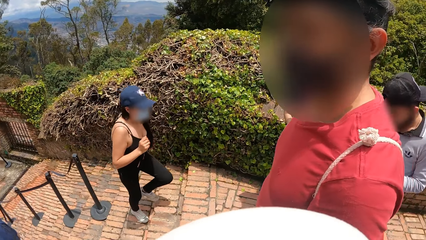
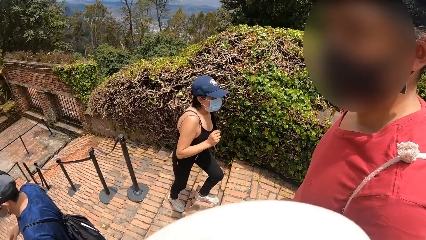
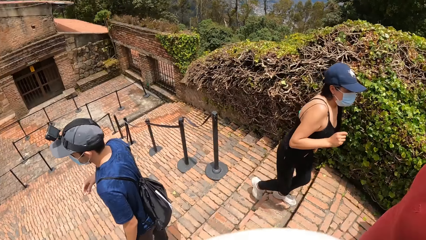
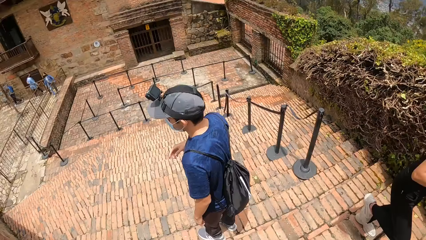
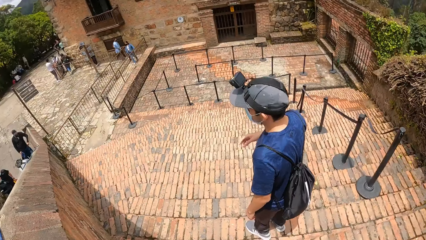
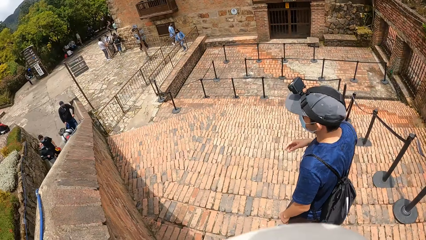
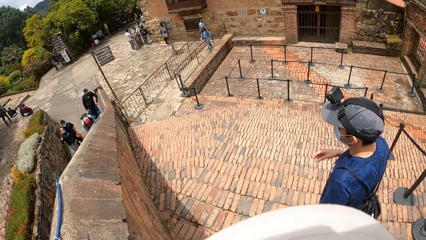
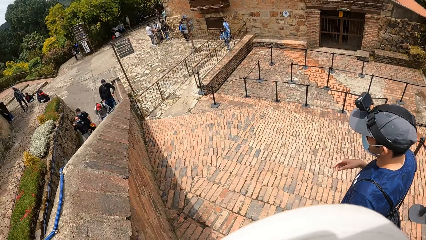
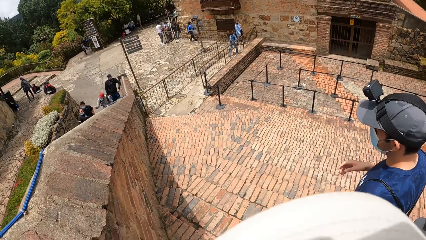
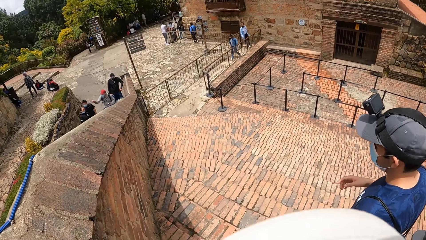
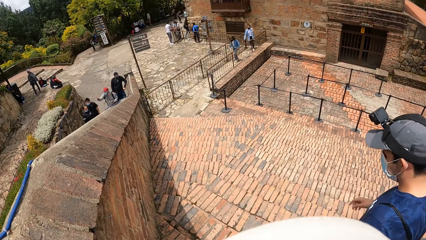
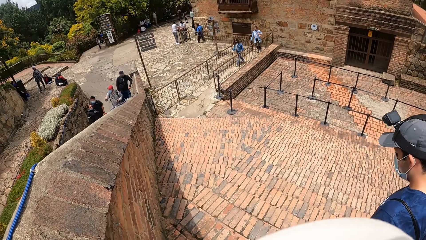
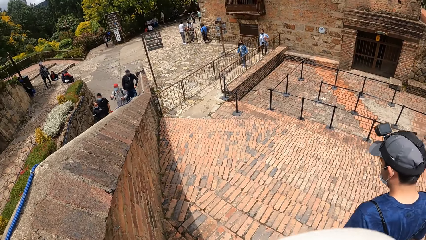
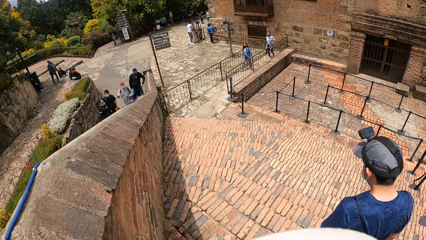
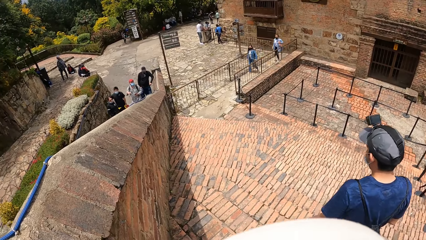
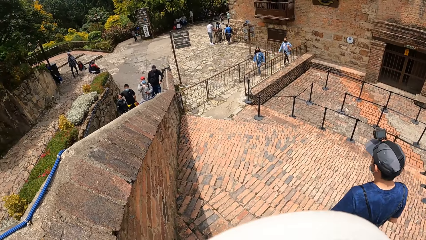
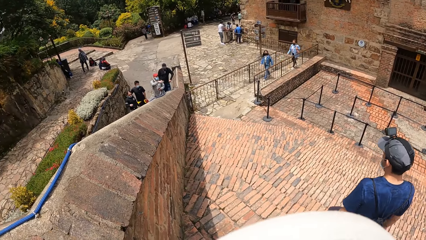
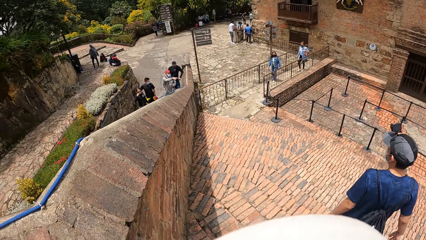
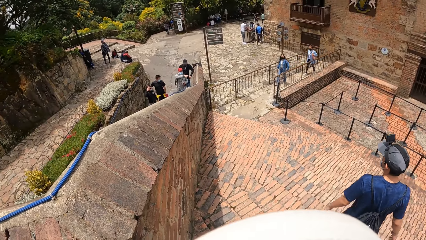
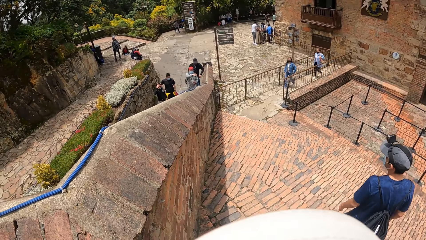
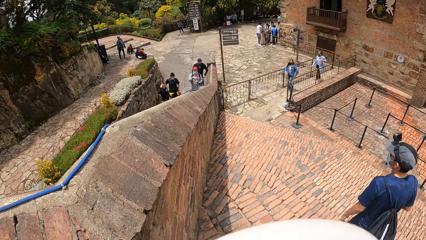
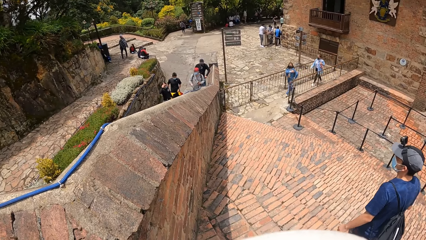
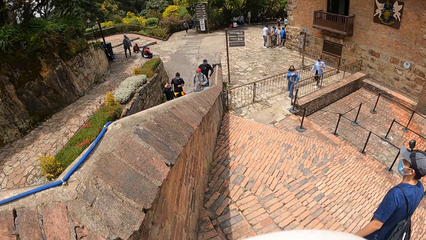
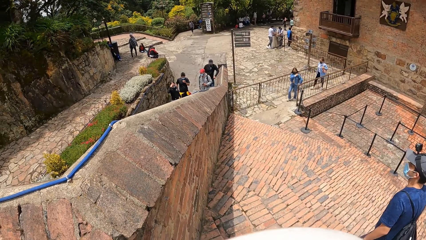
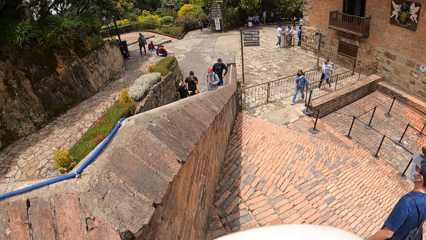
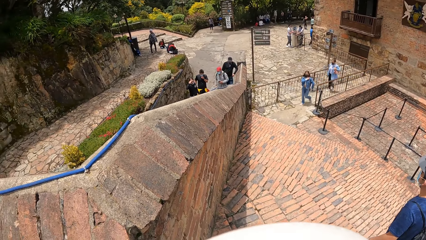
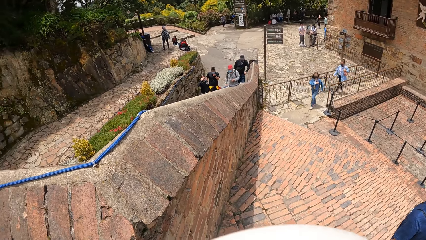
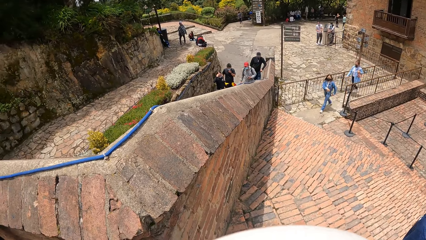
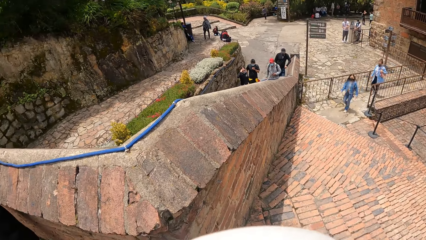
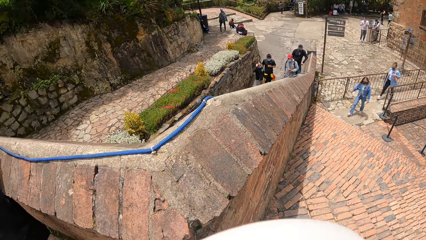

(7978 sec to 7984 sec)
A man descends the staircase. The camera wearer descends the staircase.

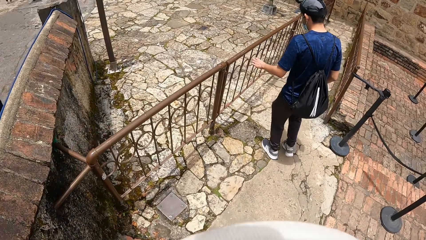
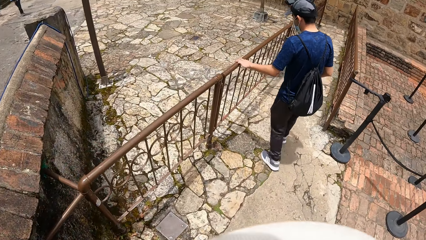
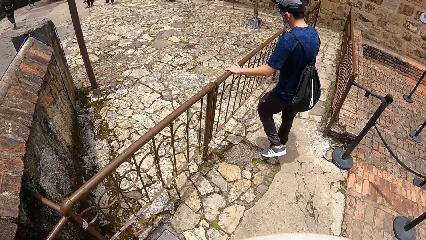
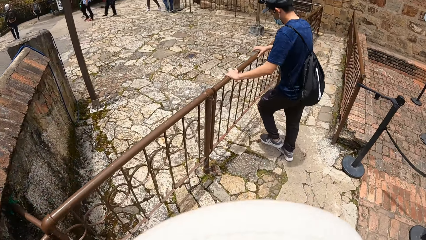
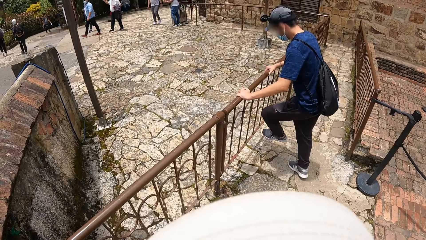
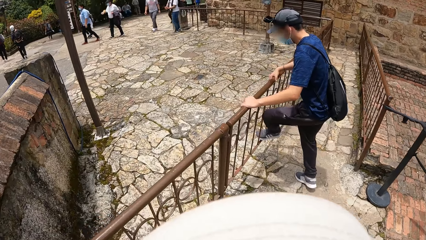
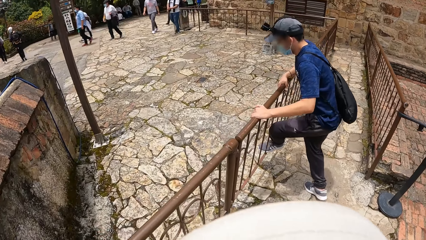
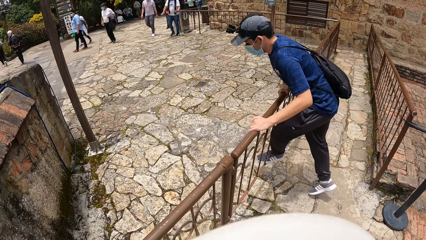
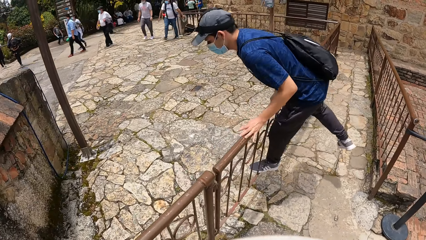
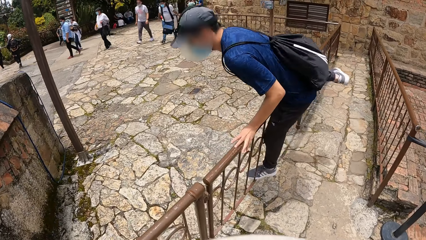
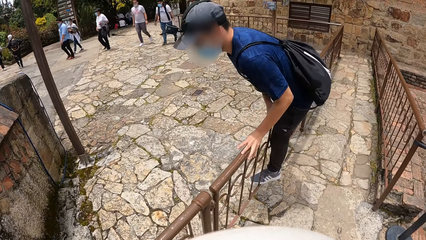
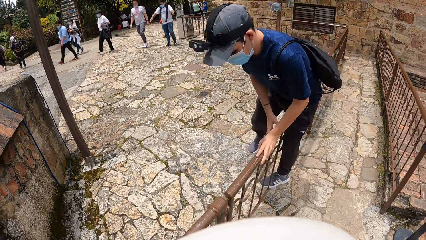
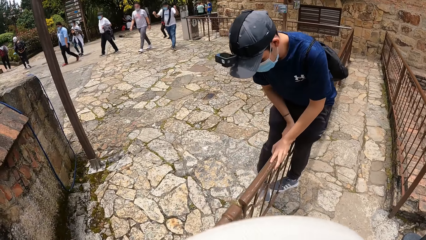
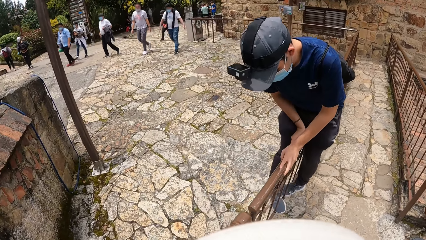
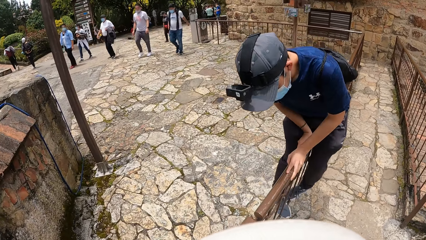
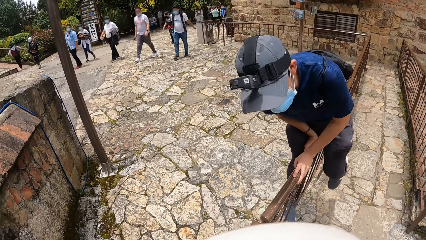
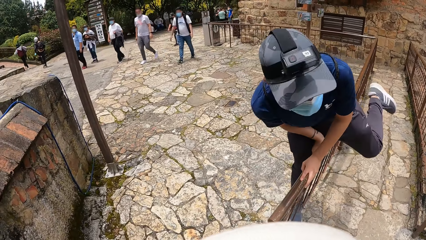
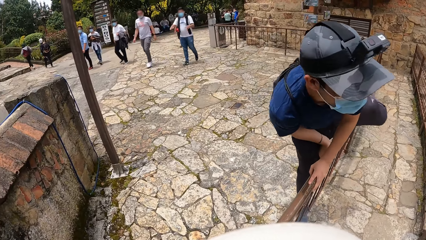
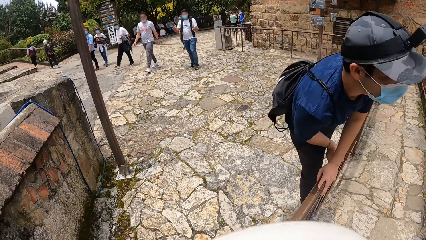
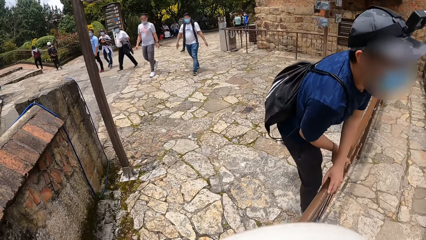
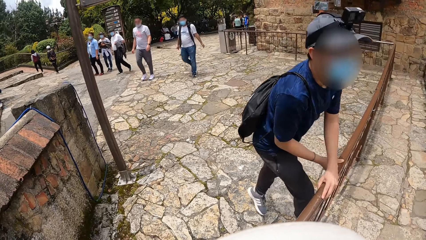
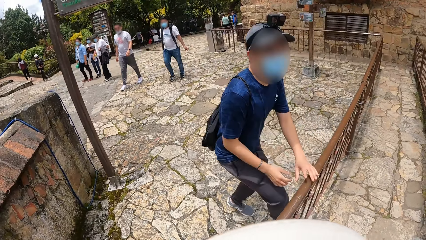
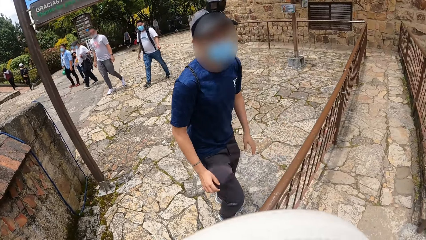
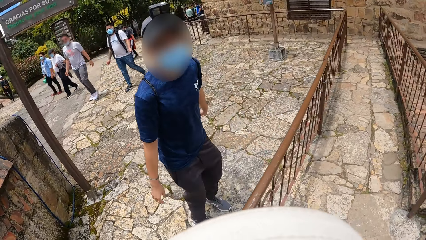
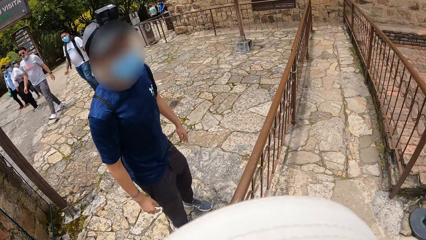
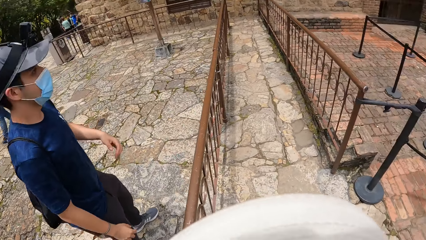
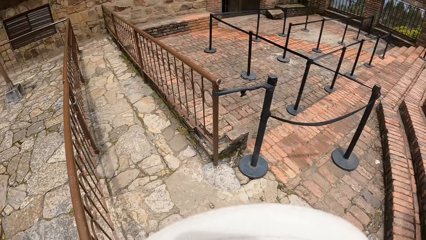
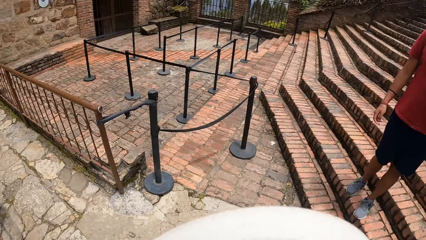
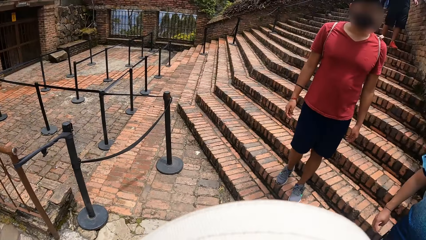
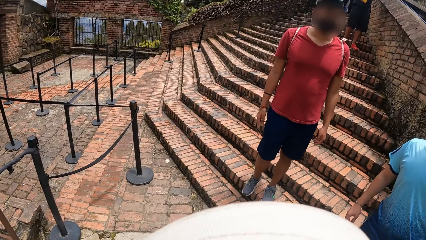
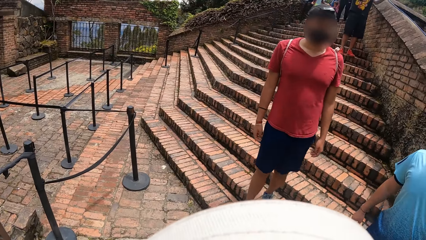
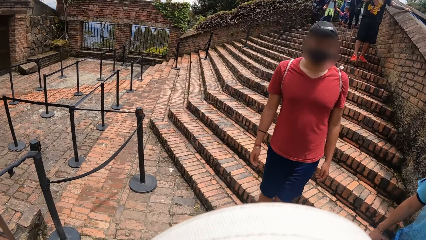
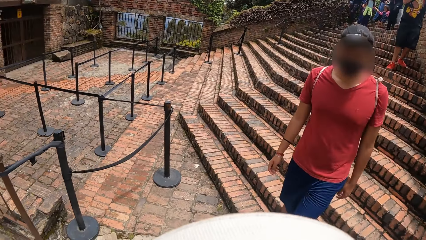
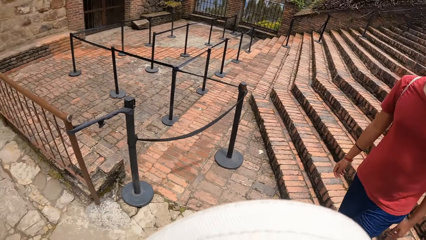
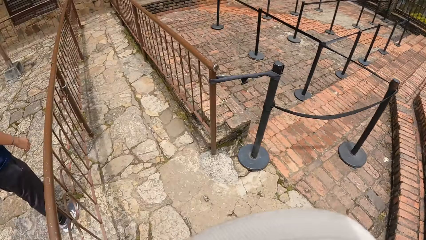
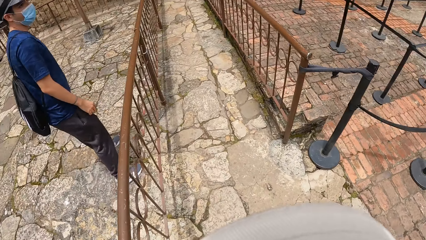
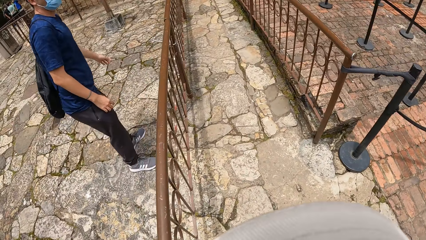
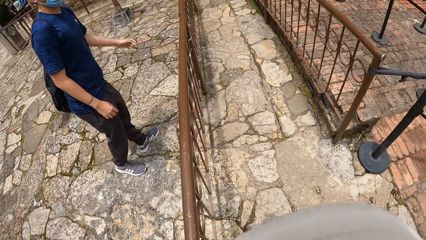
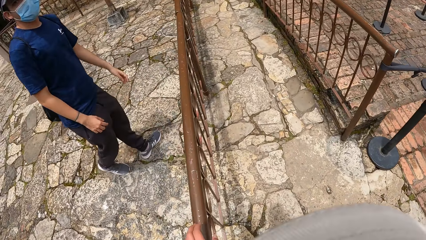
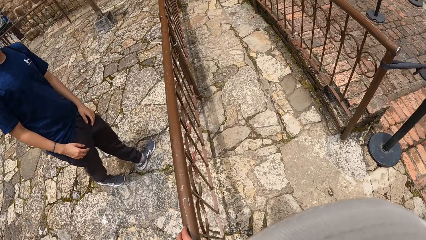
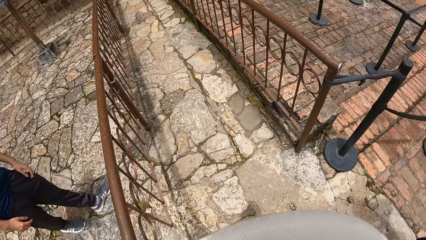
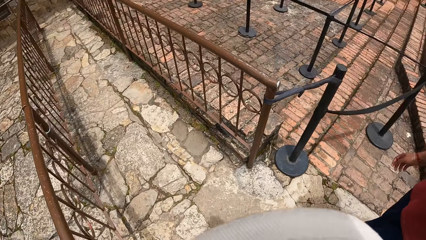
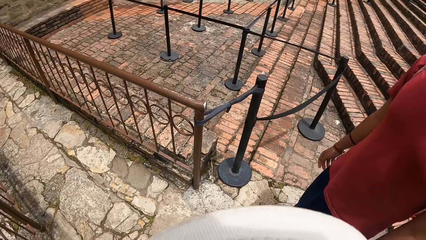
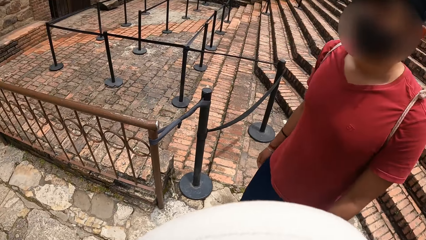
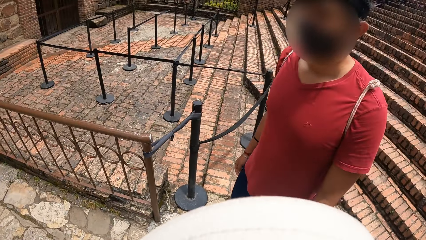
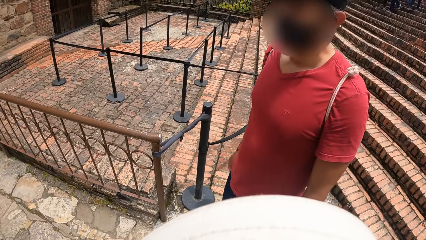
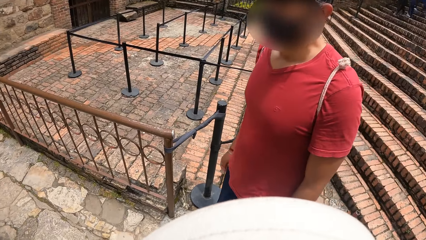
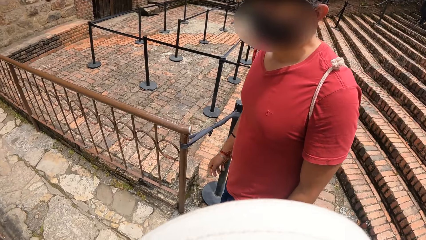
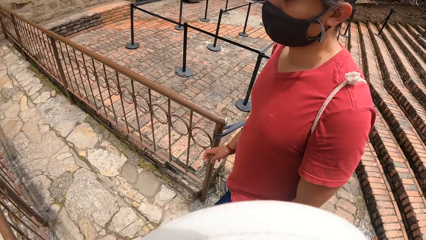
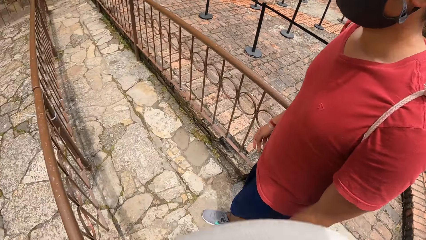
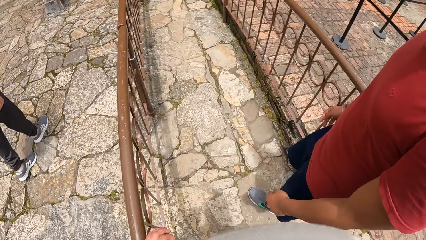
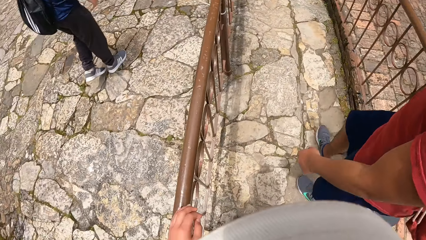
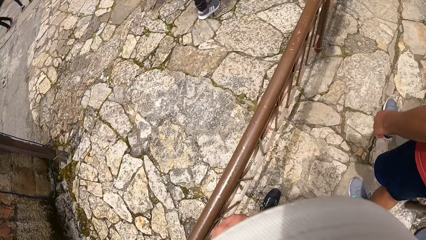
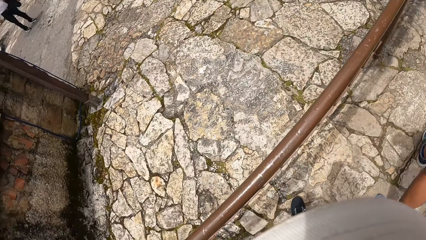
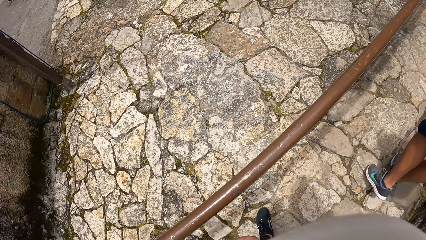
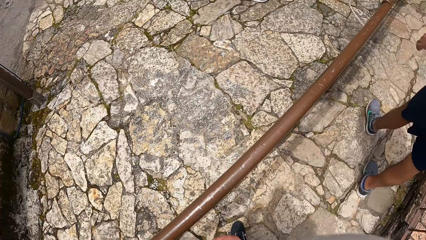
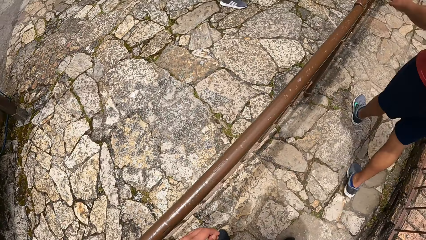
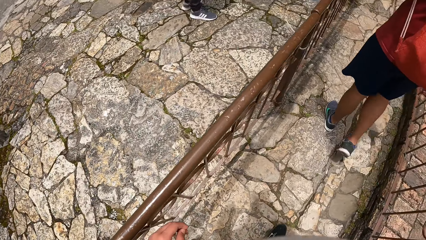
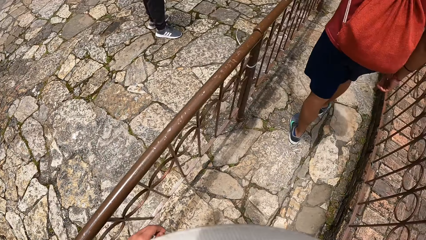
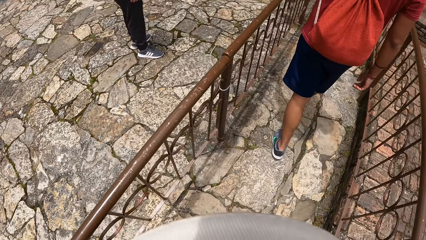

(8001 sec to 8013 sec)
A man climbs over a barricade. The camera wearer looks at the man.
